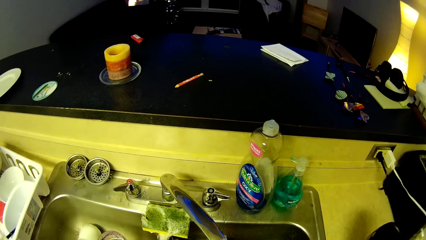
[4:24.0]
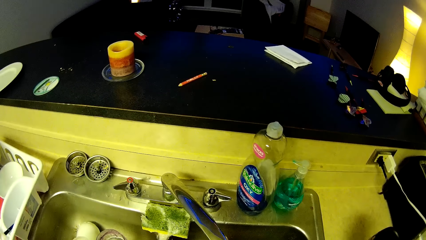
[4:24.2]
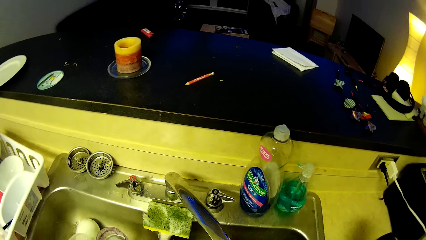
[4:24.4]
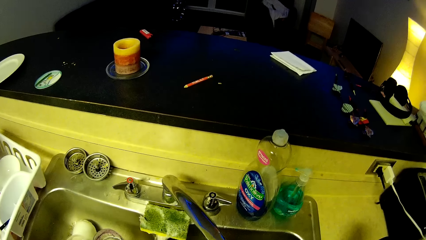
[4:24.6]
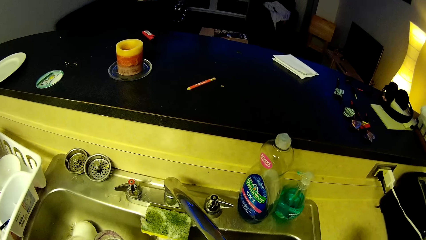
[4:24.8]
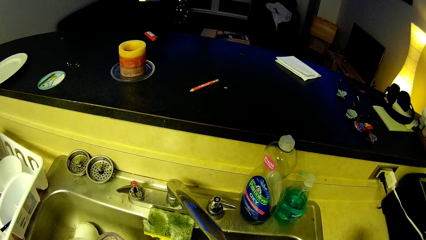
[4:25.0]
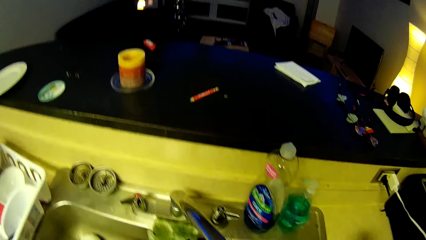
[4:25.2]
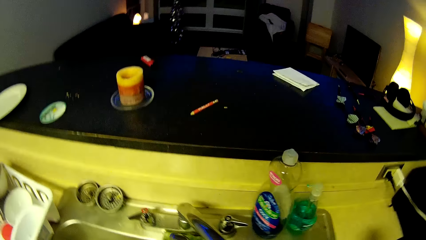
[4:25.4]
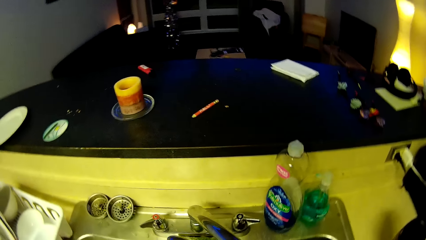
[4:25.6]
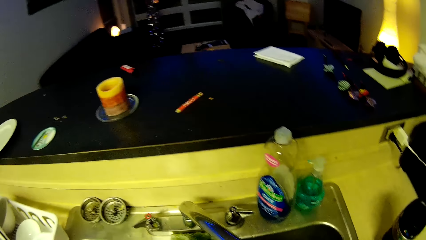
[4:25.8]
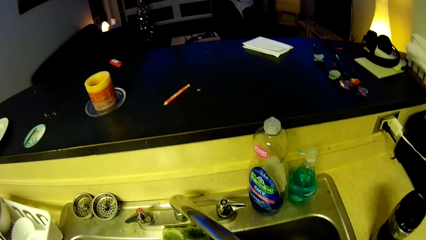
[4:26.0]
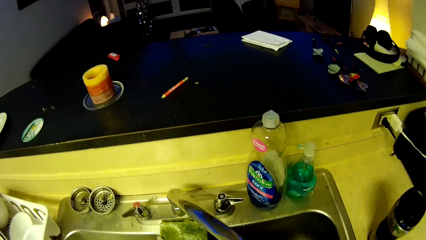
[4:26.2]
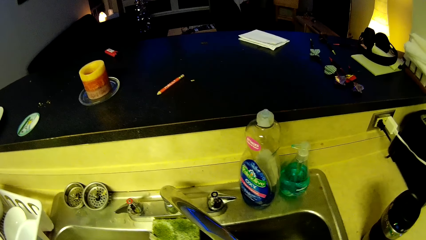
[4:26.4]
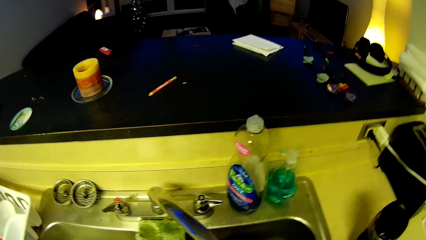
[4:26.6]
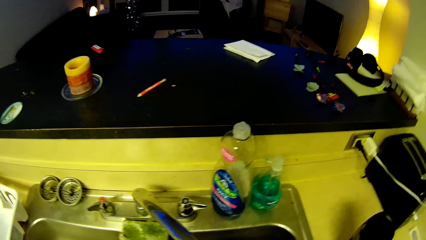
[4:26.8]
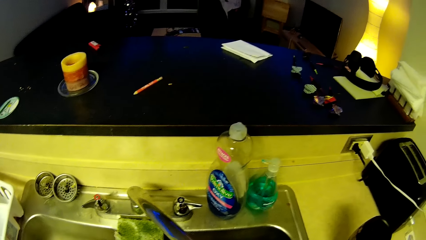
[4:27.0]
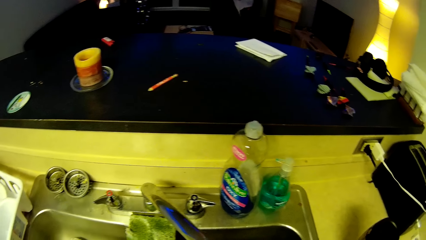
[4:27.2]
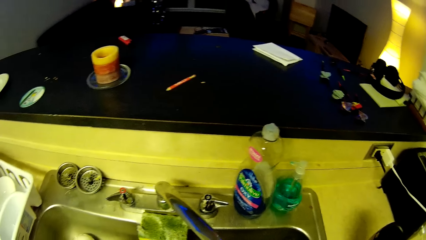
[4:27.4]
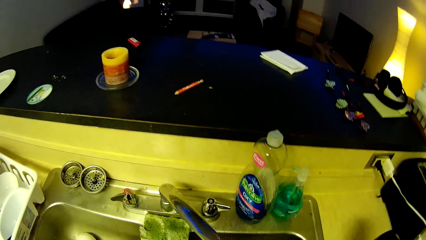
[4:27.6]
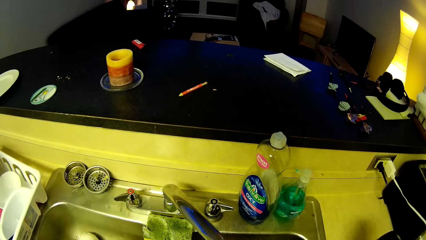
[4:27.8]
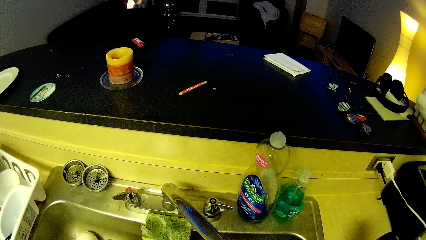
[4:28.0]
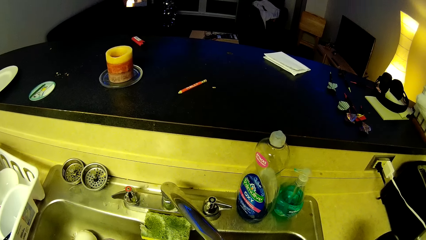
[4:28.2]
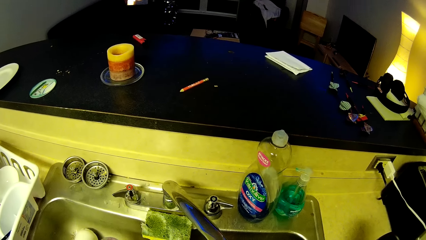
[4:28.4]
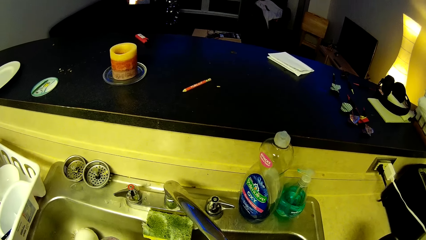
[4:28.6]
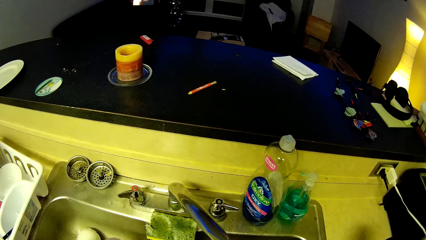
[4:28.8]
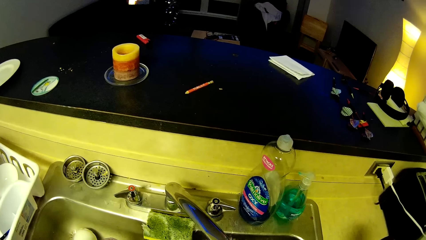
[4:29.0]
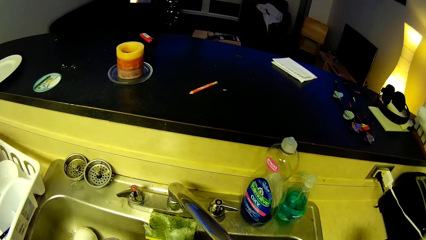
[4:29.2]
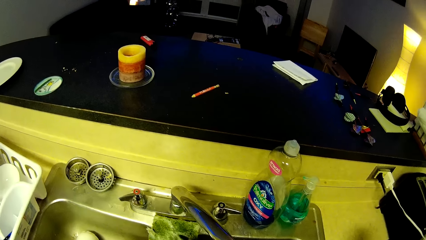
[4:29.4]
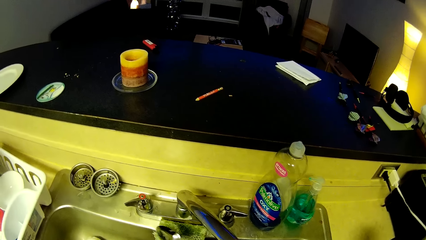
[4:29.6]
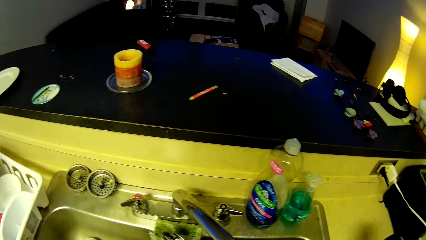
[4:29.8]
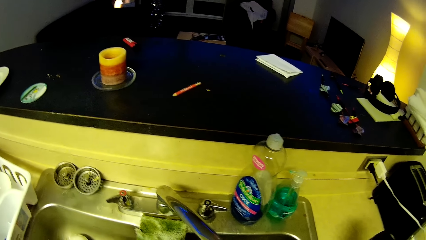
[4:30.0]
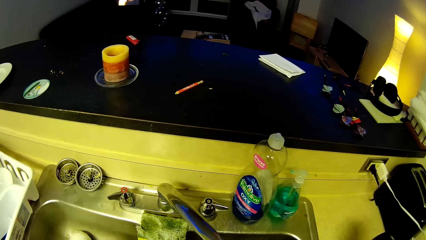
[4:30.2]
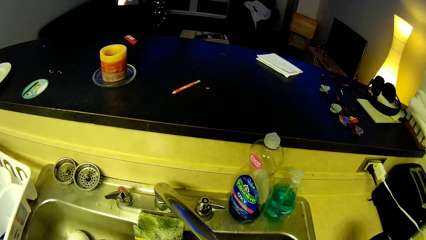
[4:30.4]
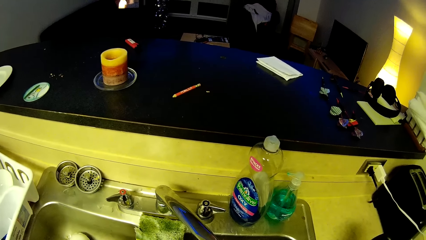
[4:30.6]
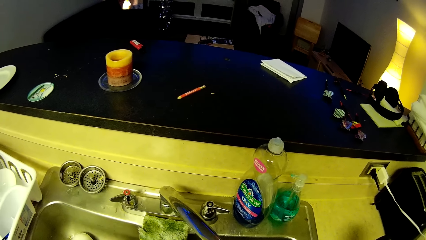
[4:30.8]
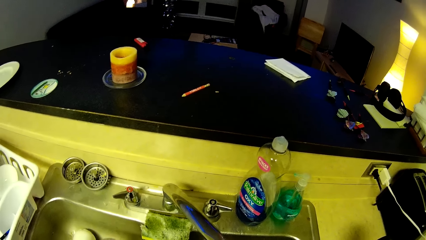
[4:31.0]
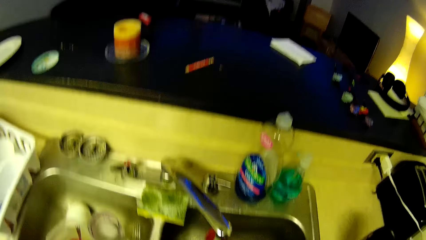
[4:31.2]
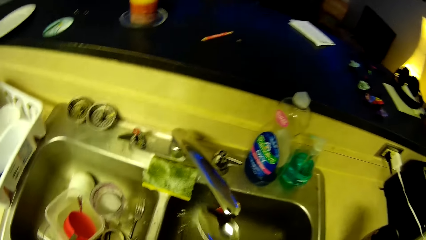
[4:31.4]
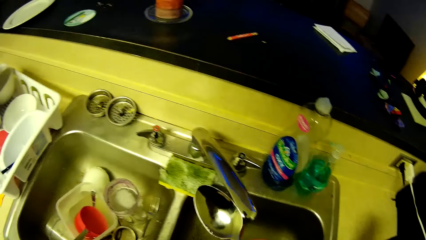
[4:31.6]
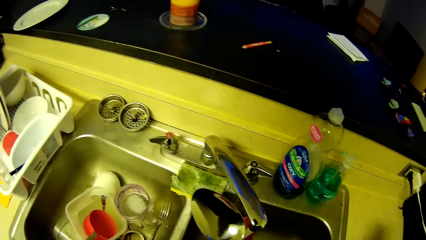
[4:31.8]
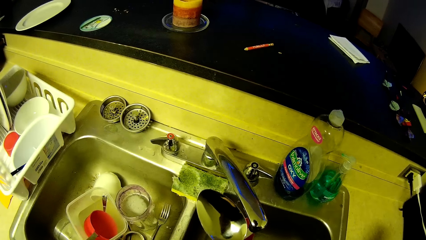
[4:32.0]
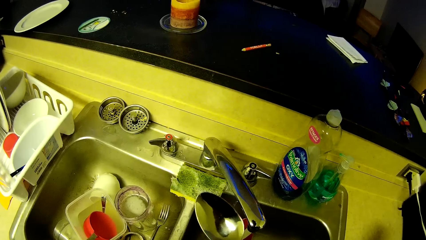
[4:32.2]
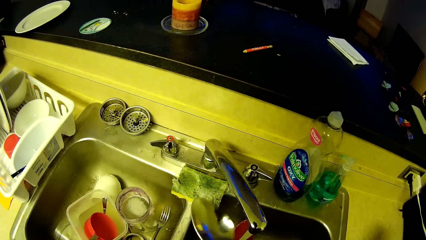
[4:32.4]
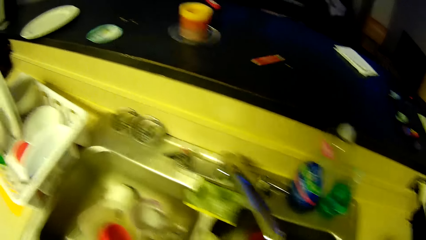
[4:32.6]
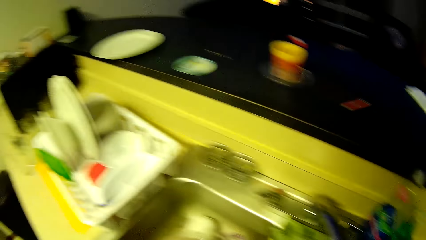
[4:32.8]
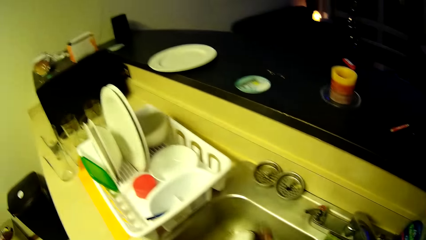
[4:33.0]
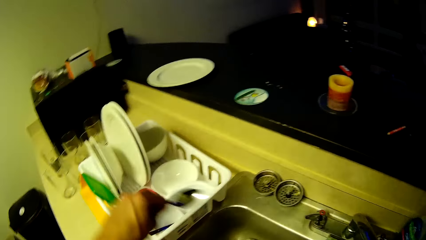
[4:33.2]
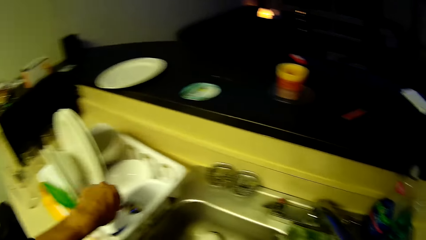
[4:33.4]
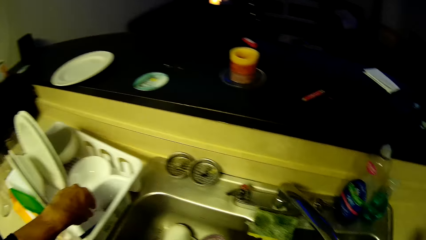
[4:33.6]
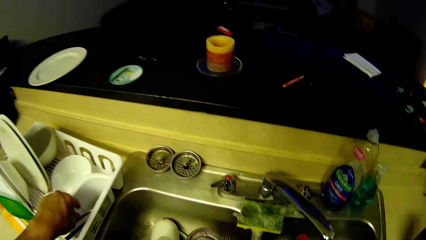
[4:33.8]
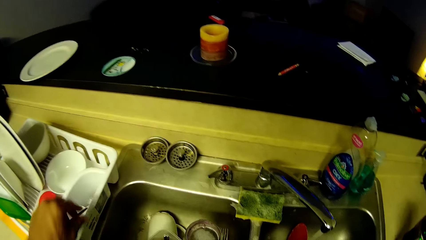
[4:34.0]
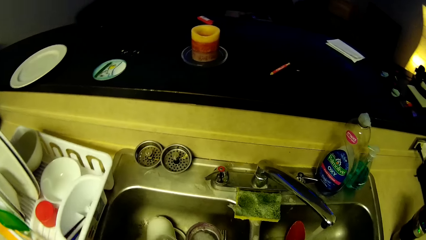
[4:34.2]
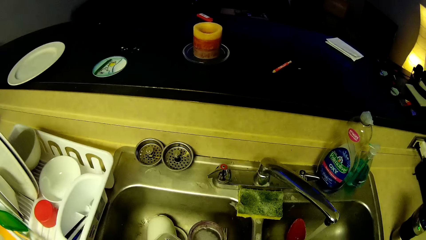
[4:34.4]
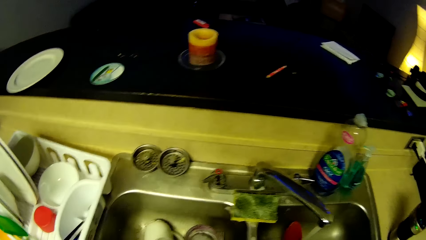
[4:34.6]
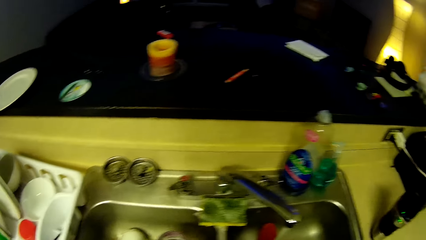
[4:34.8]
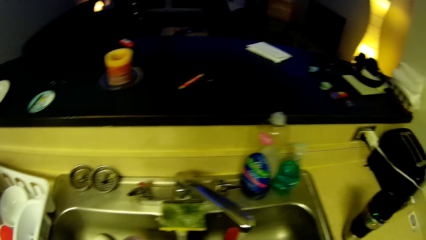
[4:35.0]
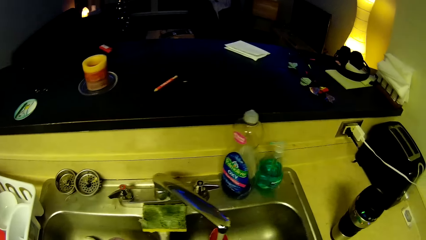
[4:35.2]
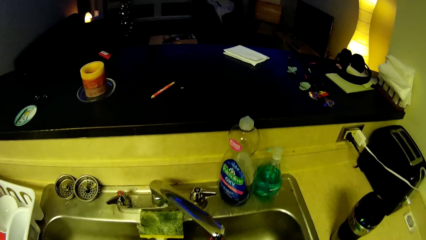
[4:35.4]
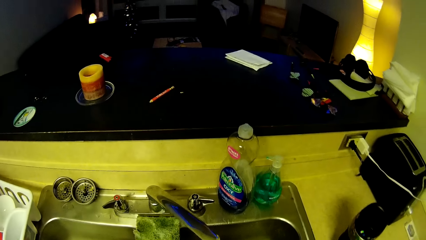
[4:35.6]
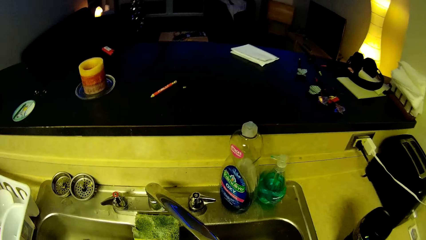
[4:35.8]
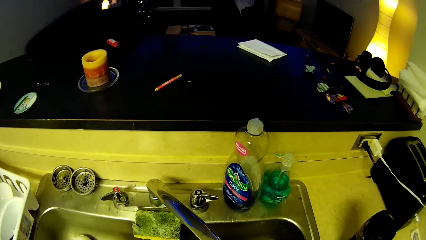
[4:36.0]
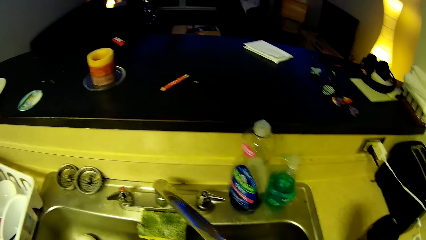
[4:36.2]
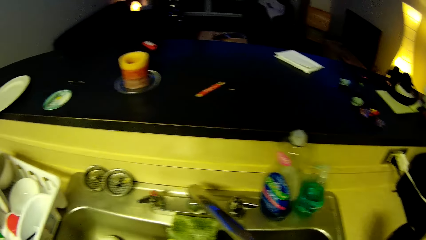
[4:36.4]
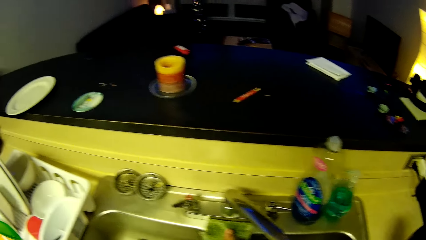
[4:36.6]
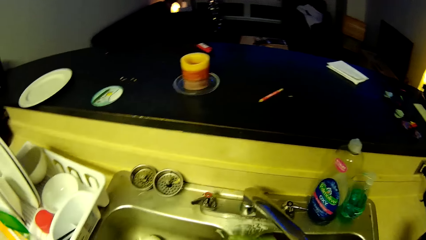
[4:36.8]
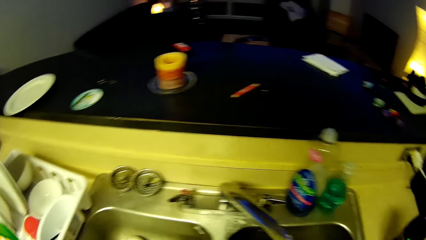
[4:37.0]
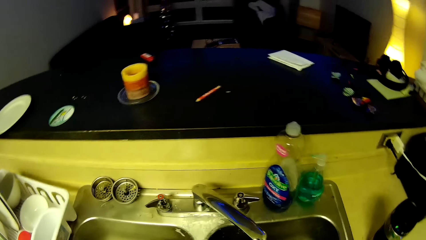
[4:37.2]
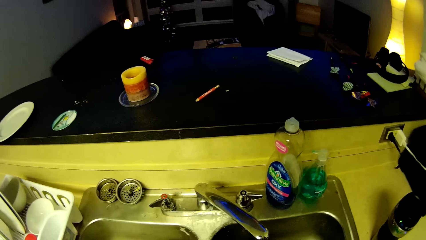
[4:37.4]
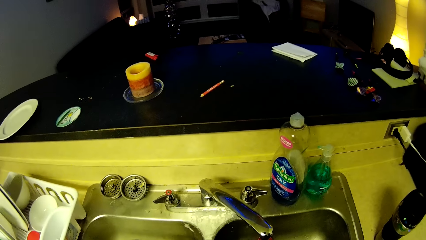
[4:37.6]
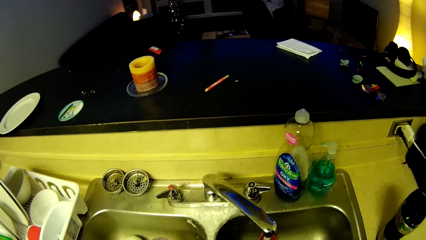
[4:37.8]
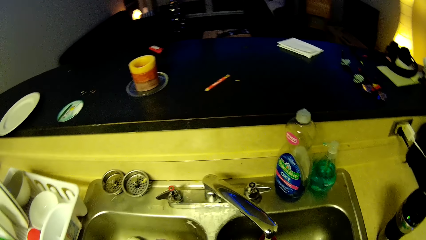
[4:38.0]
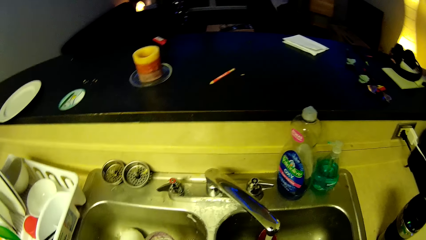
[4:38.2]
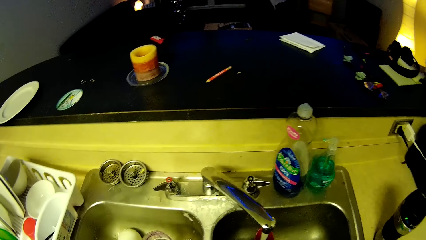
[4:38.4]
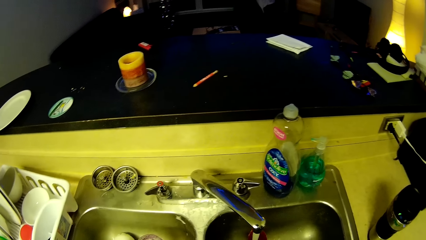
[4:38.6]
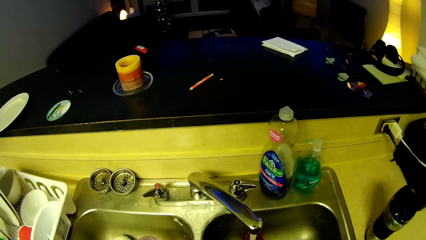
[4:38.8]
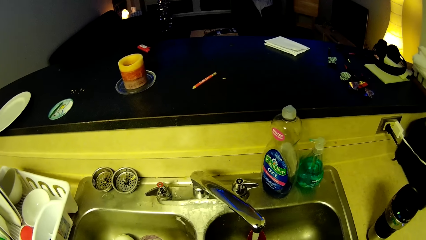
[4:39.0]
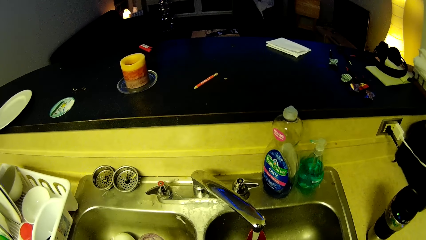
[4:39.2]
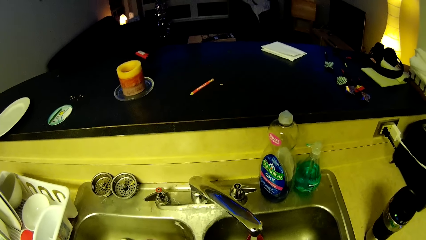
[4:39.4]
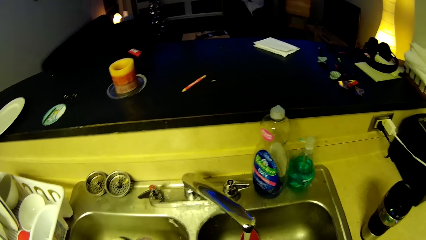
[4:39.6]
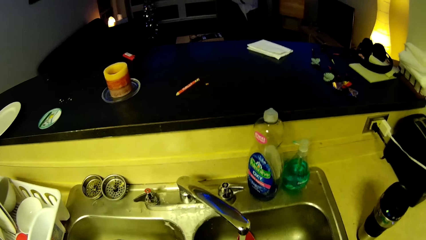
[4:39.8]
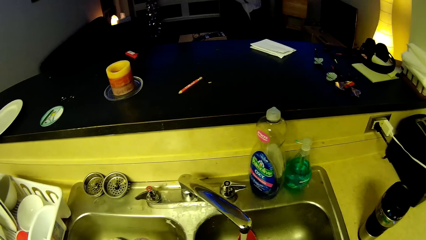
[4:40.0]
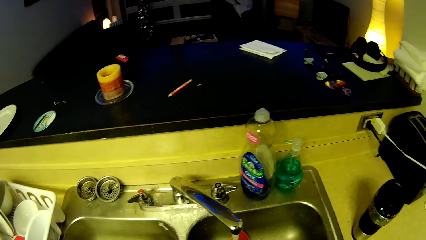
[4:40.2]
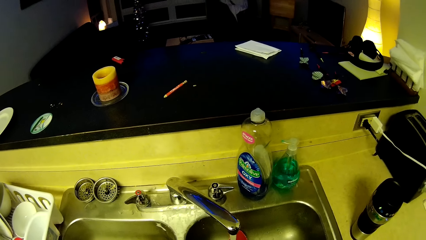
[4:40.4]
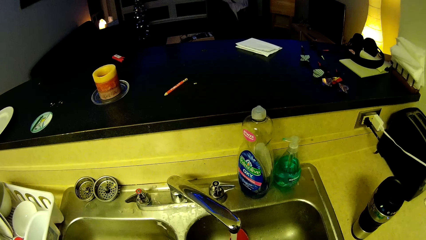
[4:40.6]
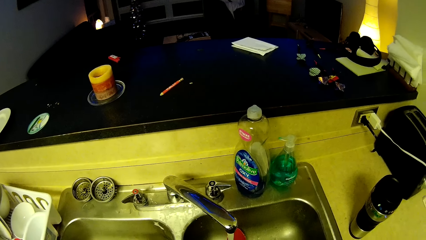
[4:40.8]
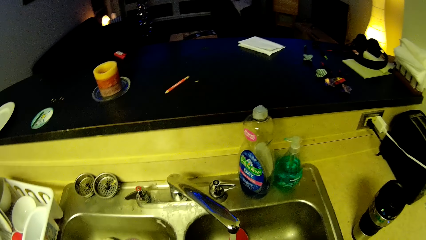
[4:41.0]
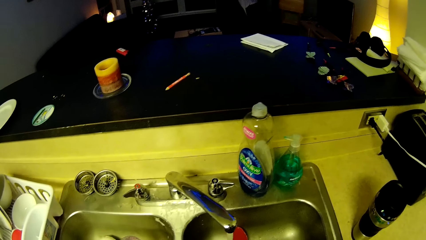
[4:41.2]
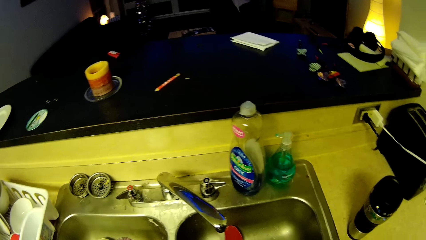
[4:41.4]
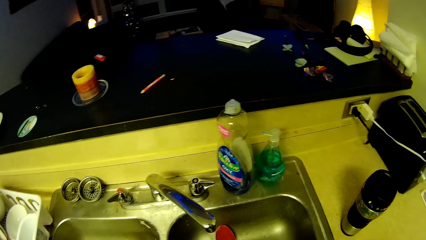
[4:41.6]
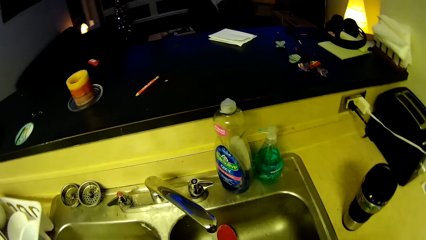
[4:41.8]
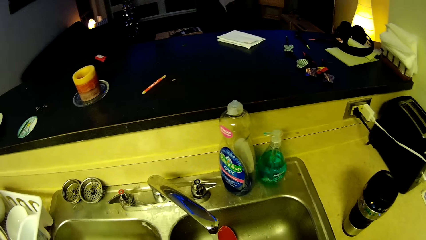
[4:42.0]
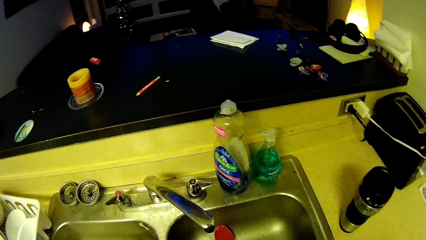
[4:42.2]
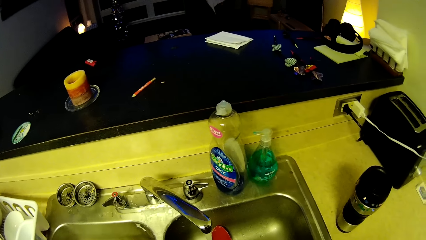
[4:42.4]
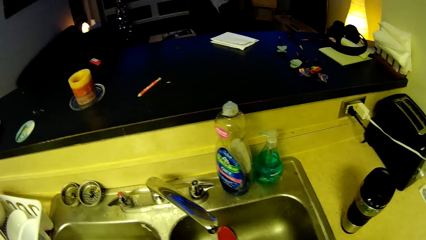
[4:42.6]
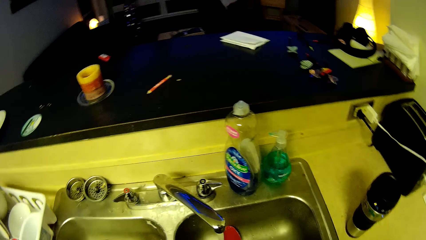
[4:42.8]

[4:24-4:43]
The camera wearer rinses a serving spoon with running water. He looks around a kitchen. He rinses a spoon with running water. He drops another cutlery in the cutlery drainer with his left hand. He looks around the kitchen sink.
